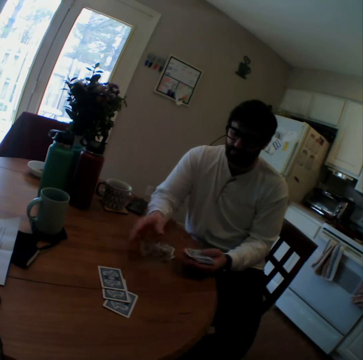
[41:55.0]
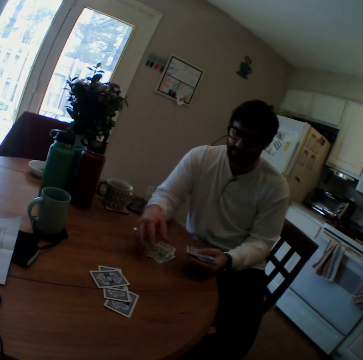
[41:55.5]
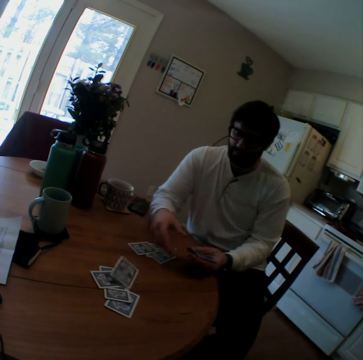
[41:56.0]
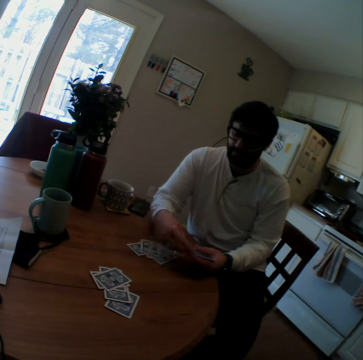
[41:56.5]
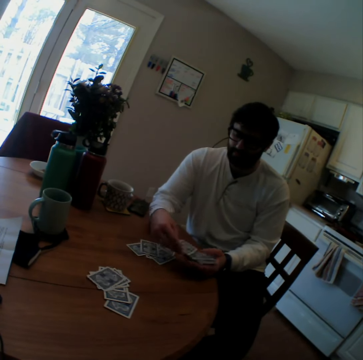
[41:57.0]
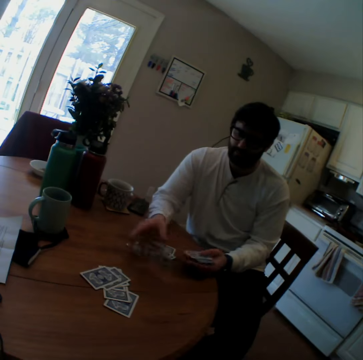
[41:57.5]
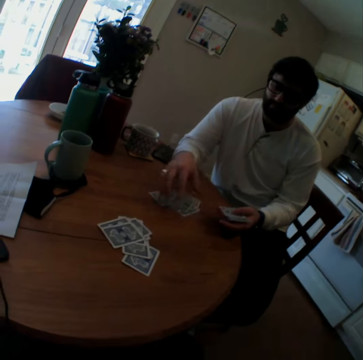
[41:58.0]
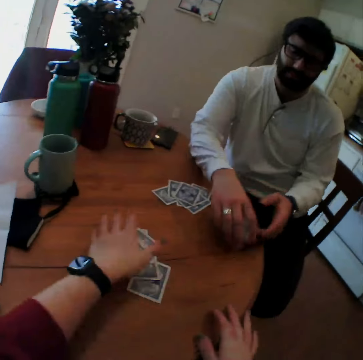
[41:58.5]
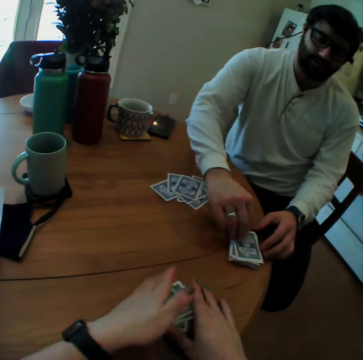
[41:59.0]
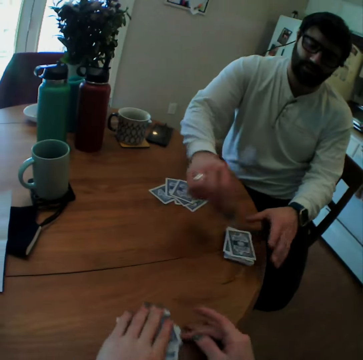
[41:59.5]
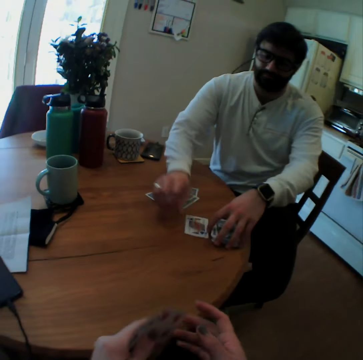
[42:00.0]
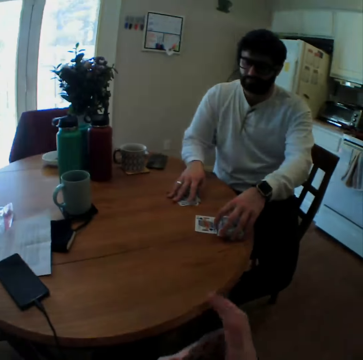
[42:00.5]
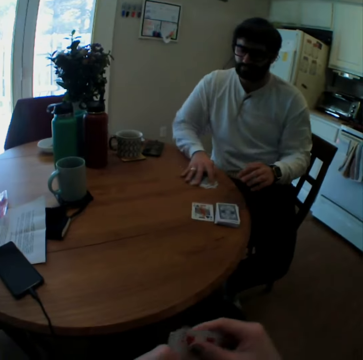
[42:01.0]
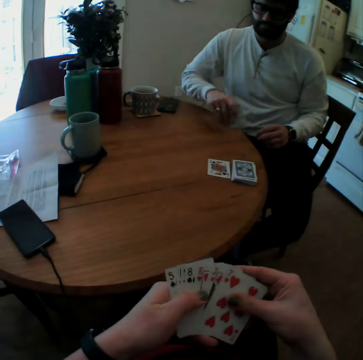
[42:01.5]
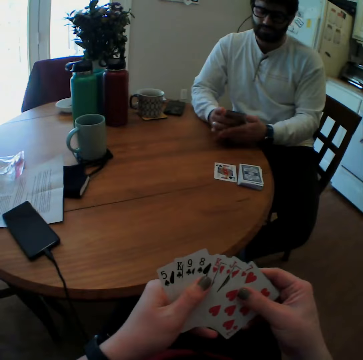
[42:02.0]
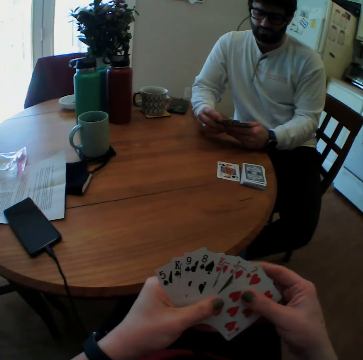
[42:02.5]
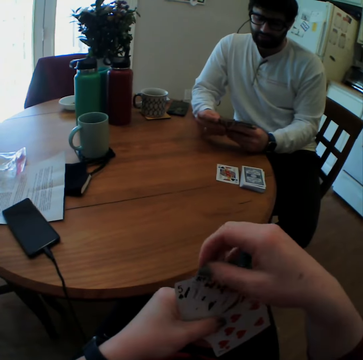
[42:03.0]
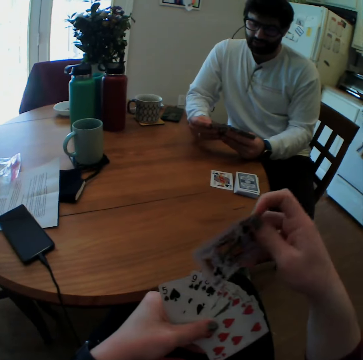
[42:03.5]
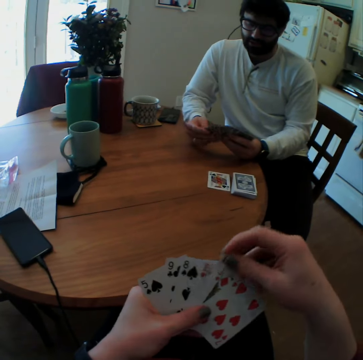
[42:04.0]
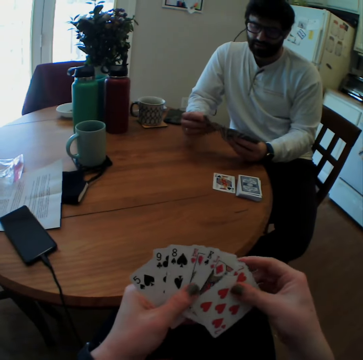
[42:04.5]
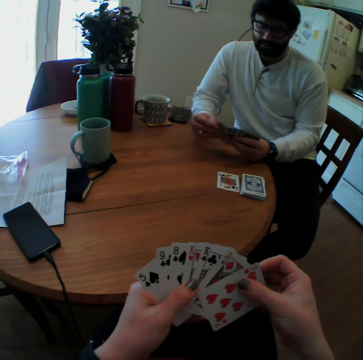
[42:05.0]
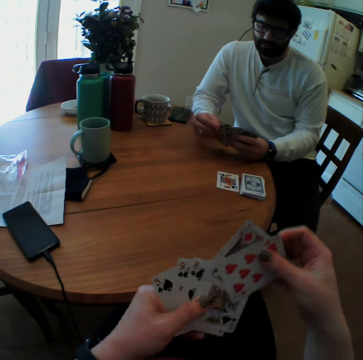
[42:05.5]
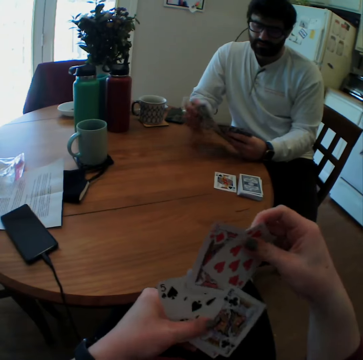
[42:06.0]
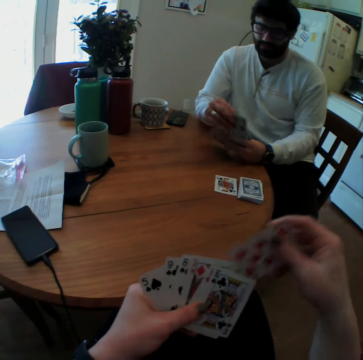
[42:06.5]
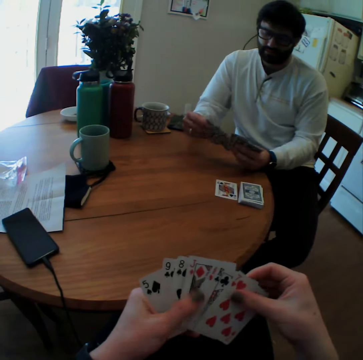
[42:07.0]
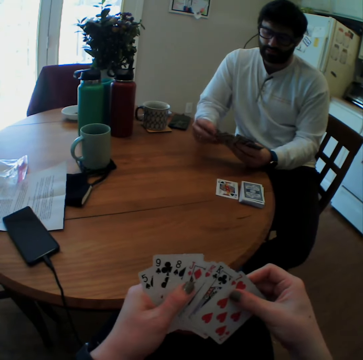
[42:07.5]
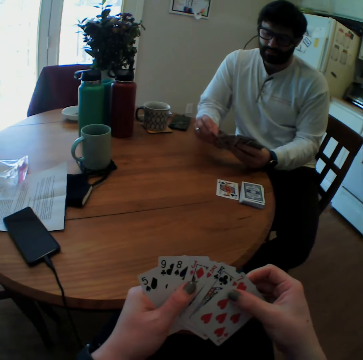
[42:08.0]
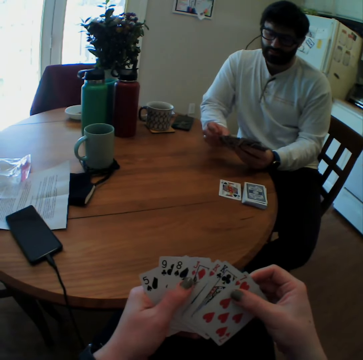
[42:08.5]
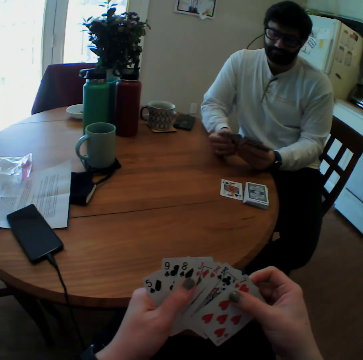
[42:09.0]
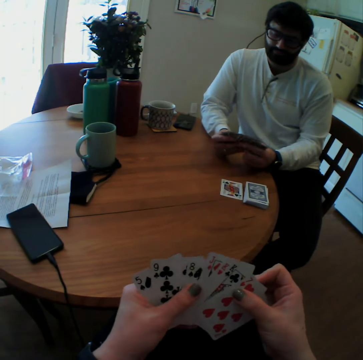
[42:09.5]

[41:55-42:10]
The camera wearer divides cards. They take the playing cards from the table. They arrange the playing cards. A person arranges the playing cards. The camera wearer mixes the cards. The person mixes the cards.

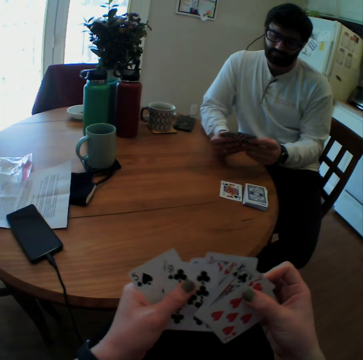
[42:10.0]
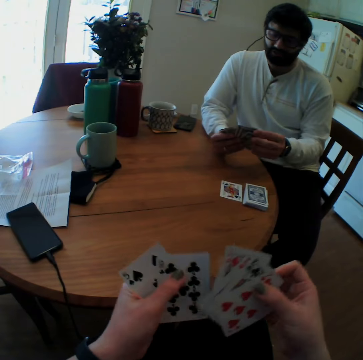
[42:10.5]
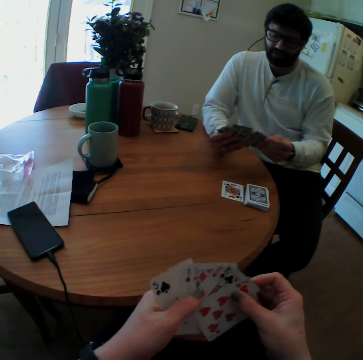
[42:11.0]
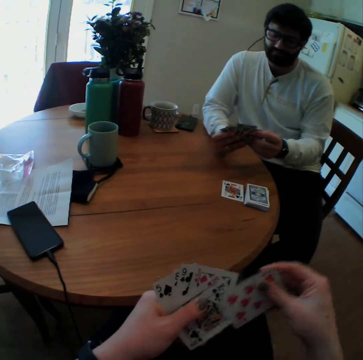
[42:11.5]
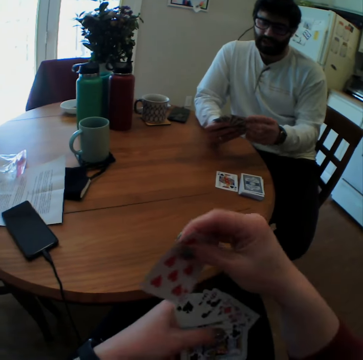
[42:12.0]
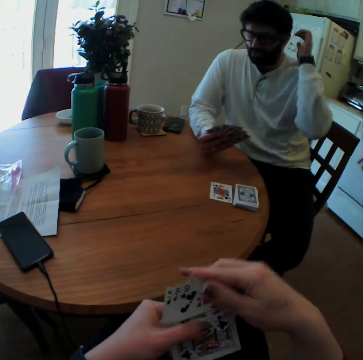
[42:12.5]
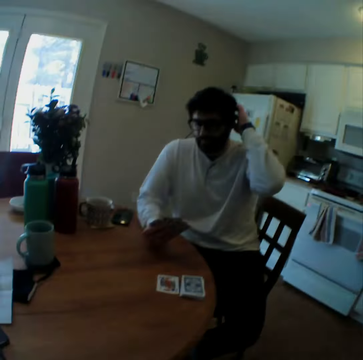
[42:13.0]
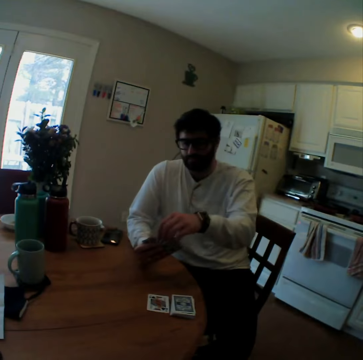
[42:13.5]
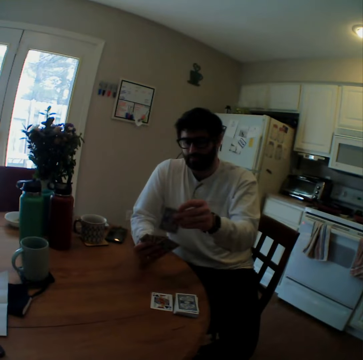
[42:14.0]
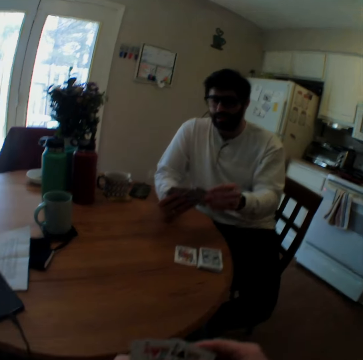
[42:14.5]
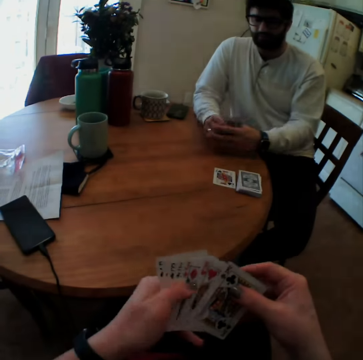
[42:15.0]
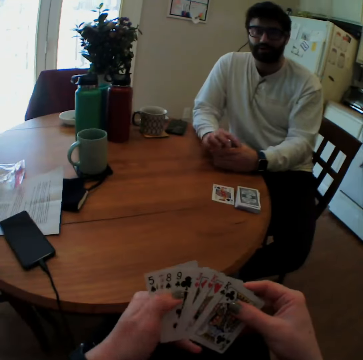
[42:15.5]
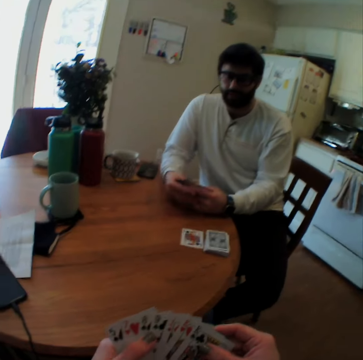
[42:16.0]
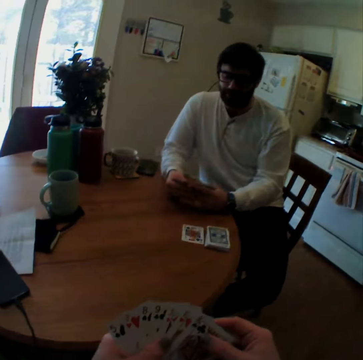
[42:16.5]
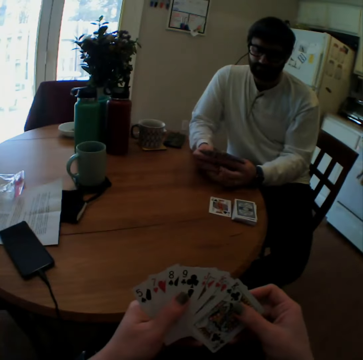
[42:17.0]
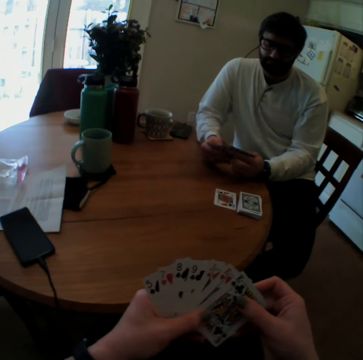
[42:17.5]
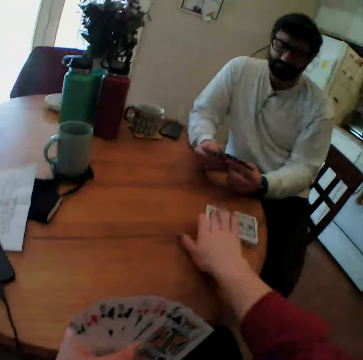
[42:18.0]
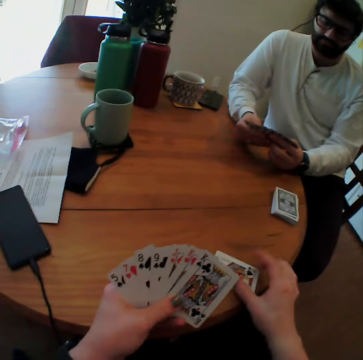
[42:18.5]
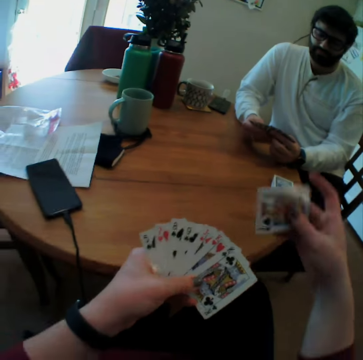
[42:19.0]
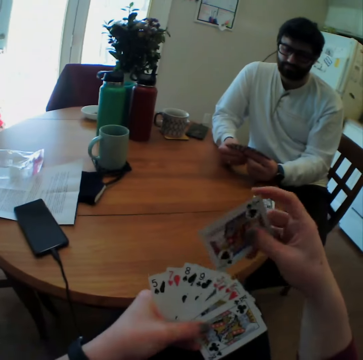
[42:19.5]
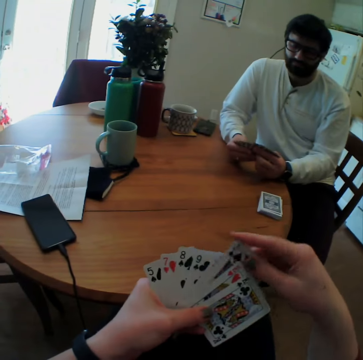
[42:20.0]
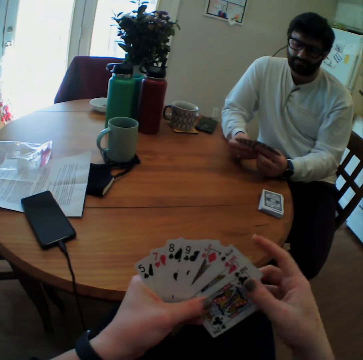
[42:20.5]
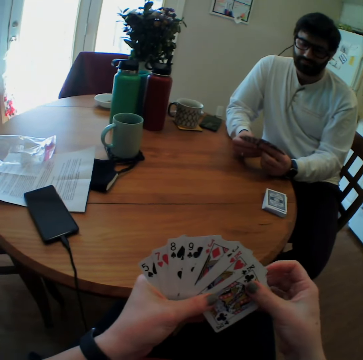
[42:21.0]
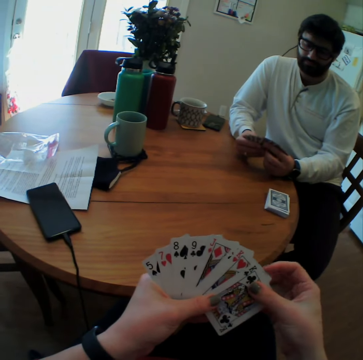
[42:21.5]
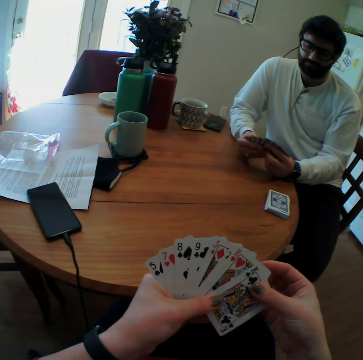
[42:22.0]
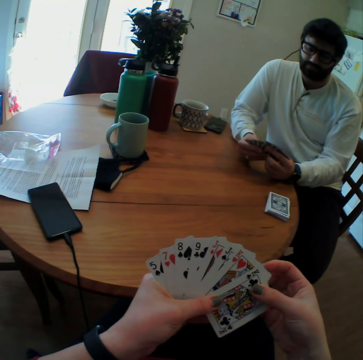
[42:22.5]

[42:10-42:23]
The camera wearer speaks. A person scratches head. The camera wearer scratches head. The person puts hand down and arranges the playing cards. The camera wearer counts cards. They take a playing card on the table. They put the playing card in the other playing cards. They arrange the playing cards.

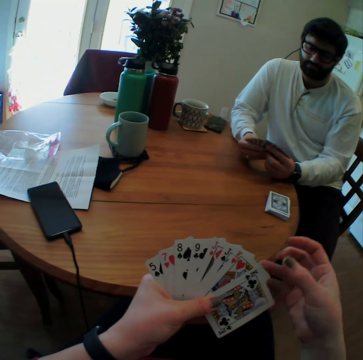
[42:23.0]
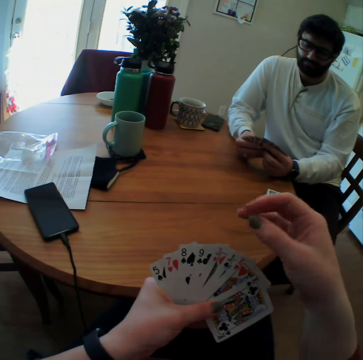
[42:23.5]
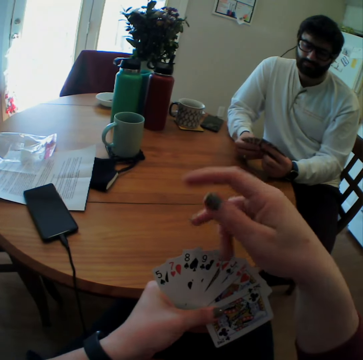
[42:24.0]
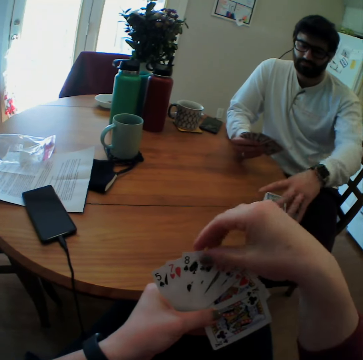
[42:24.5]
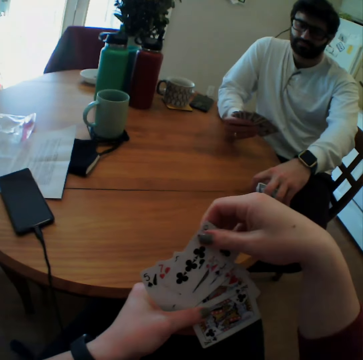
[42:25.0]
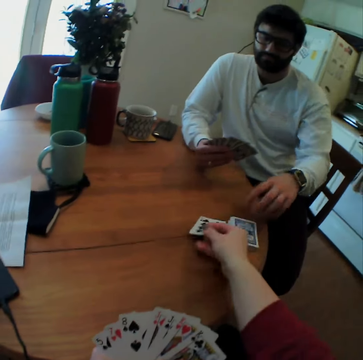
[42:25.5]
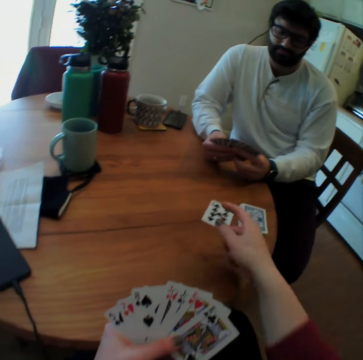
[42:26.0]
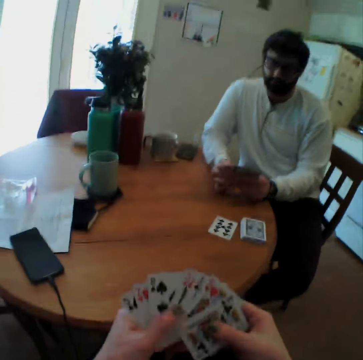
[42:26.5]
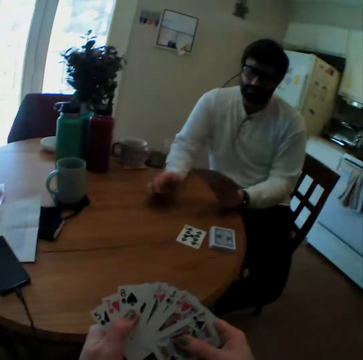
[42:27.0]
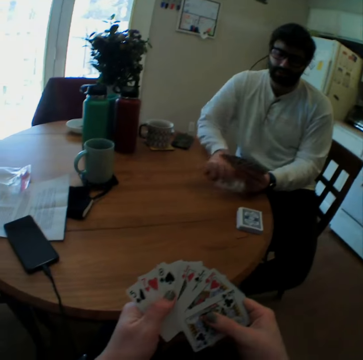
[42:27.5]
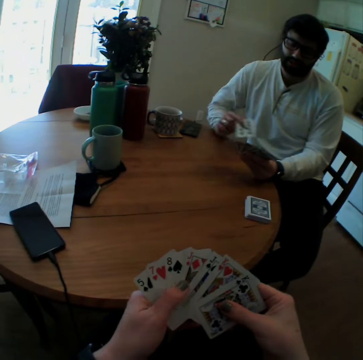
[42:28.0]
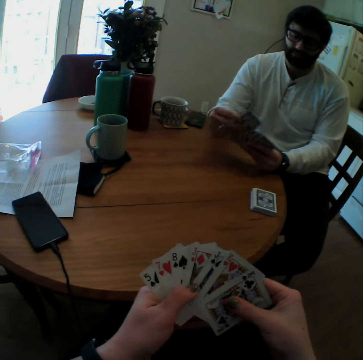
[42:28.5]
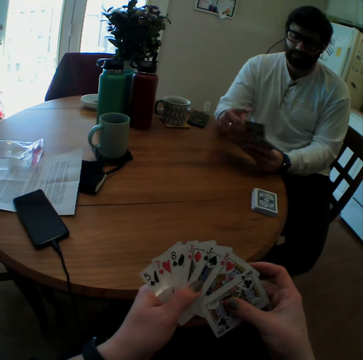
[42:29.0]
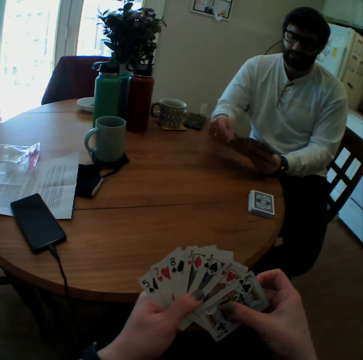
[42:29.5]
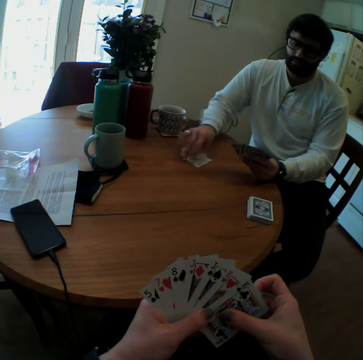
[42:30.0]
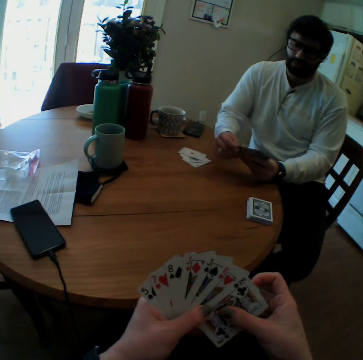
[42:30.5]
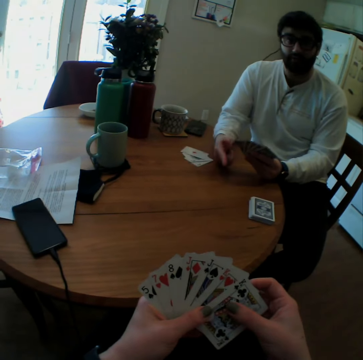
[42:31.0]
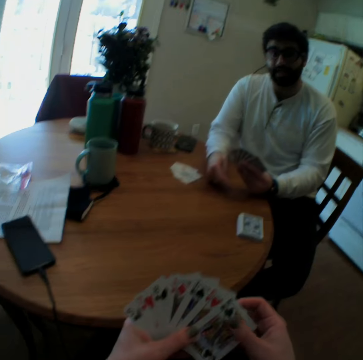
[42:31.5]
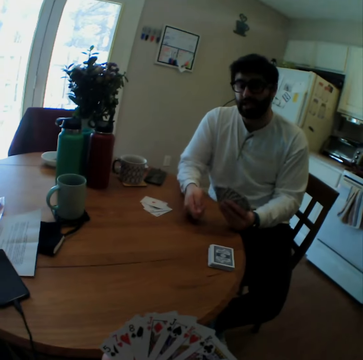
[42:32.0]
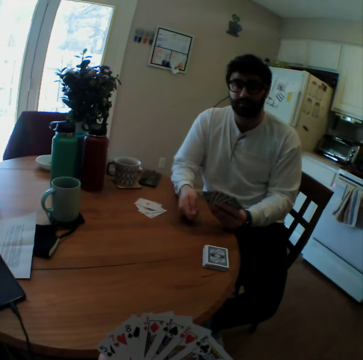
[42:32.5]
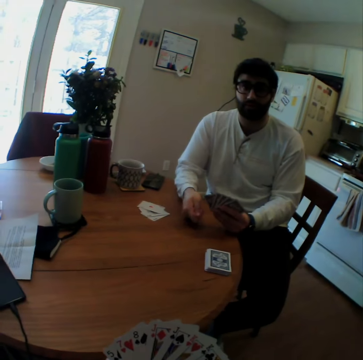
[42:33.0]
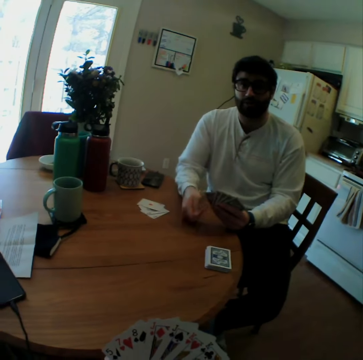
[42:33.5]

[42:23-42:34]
The camera wearer raises hand. They take a playing card. A person touches playing cards on the table. The camera wearer puts the playing card on the table. The person takes the playing card. The person arranges the playing cards. The camera wearer arranges the playing cards. The person puts some playing cards on the table. The person taps on the table.
